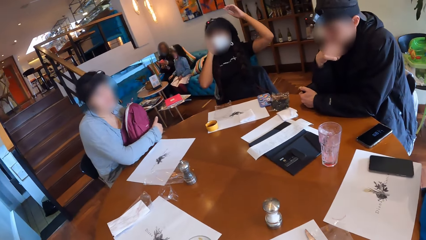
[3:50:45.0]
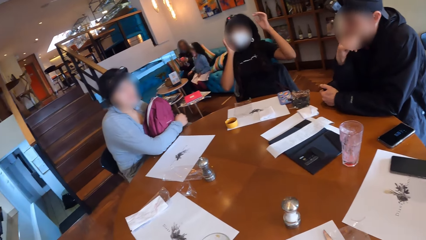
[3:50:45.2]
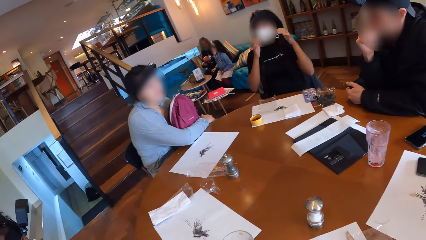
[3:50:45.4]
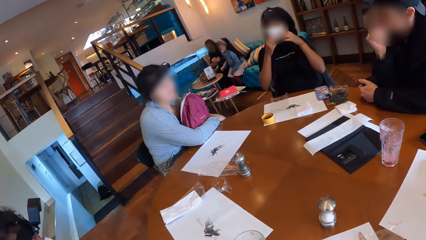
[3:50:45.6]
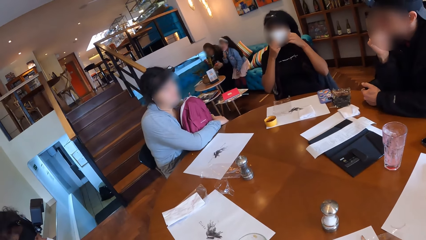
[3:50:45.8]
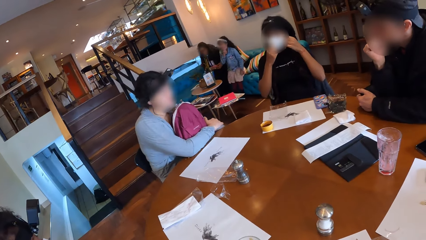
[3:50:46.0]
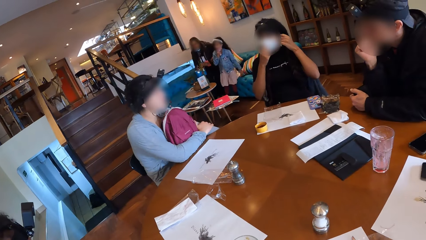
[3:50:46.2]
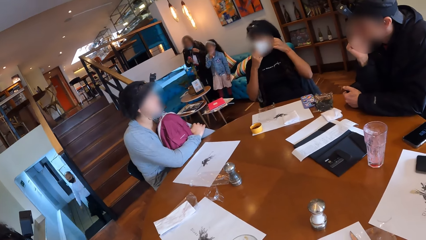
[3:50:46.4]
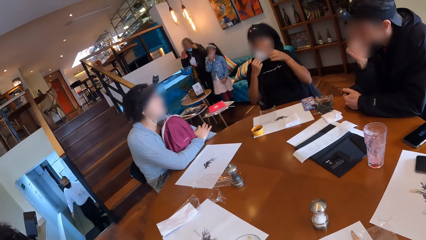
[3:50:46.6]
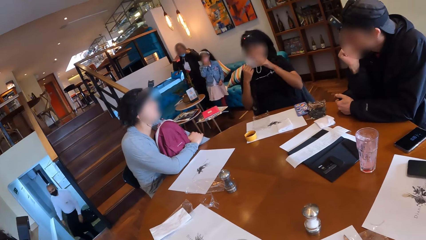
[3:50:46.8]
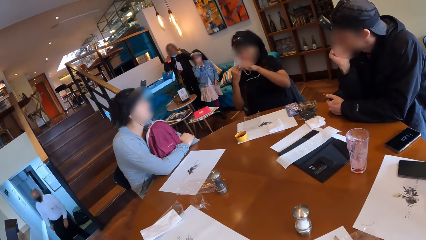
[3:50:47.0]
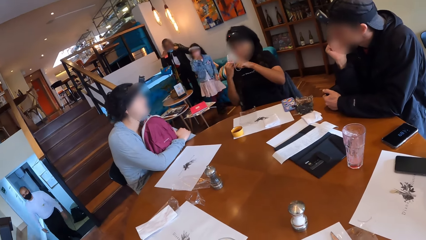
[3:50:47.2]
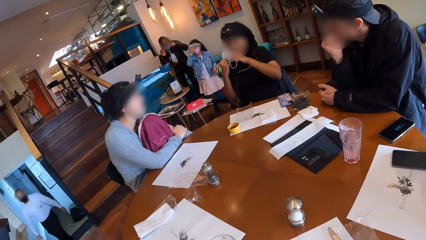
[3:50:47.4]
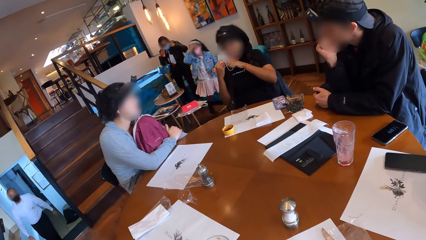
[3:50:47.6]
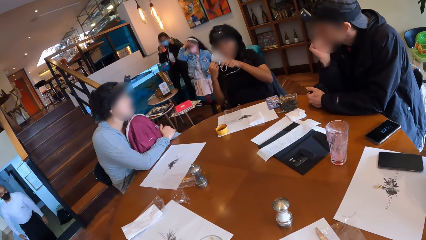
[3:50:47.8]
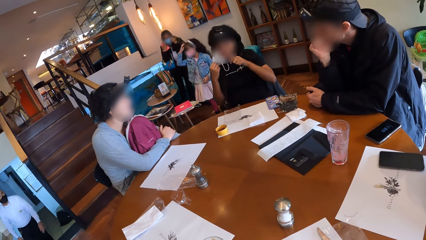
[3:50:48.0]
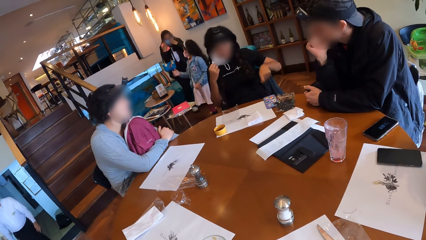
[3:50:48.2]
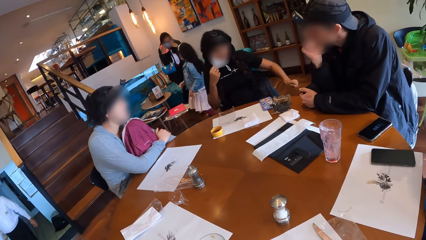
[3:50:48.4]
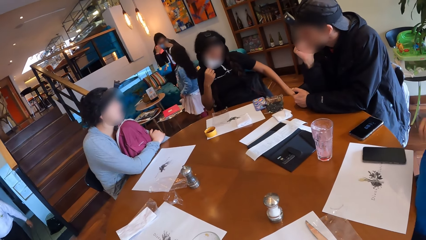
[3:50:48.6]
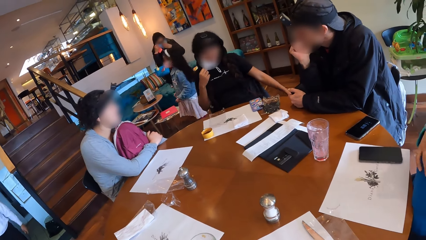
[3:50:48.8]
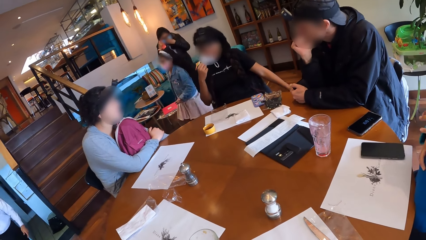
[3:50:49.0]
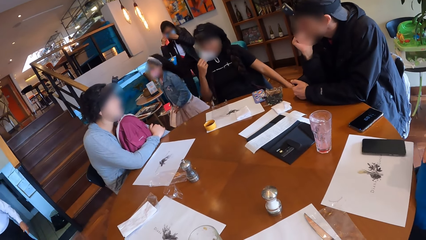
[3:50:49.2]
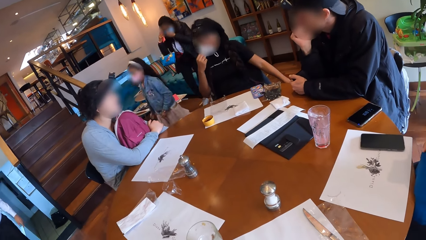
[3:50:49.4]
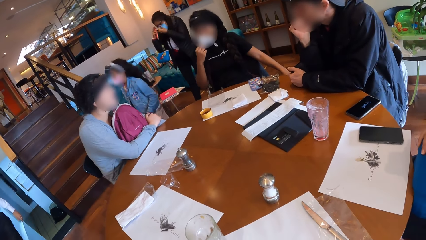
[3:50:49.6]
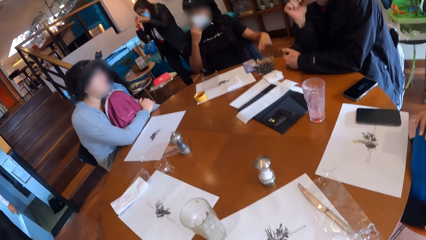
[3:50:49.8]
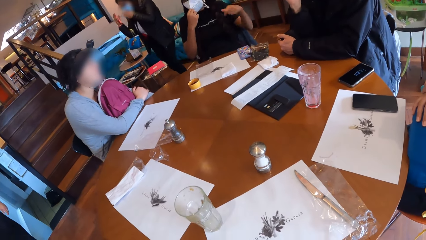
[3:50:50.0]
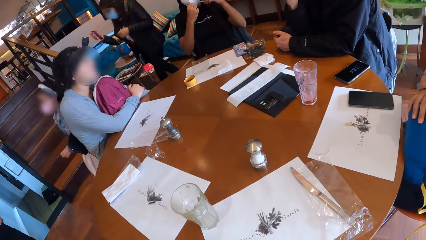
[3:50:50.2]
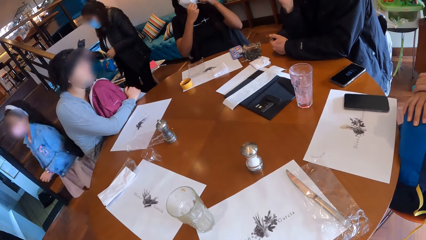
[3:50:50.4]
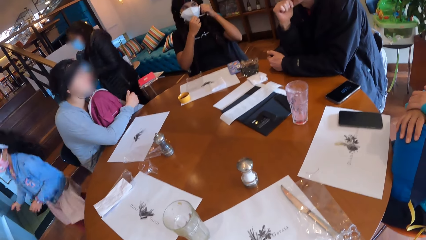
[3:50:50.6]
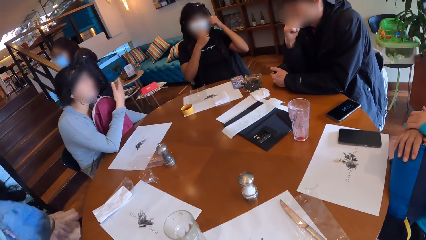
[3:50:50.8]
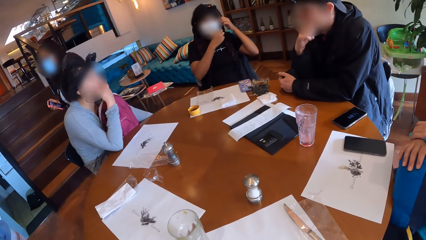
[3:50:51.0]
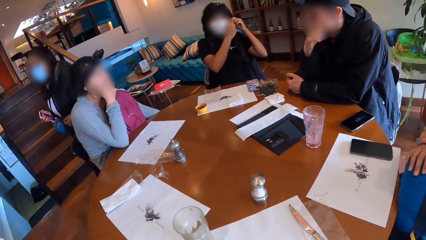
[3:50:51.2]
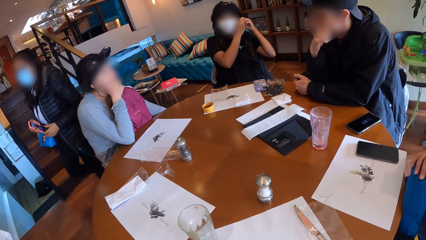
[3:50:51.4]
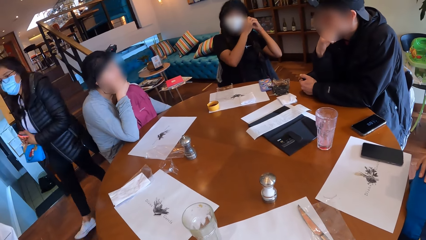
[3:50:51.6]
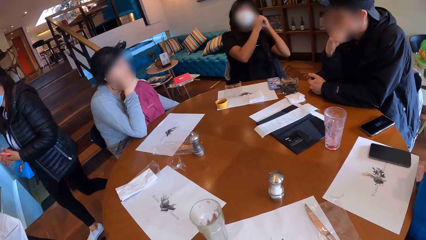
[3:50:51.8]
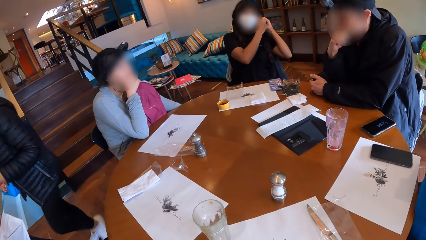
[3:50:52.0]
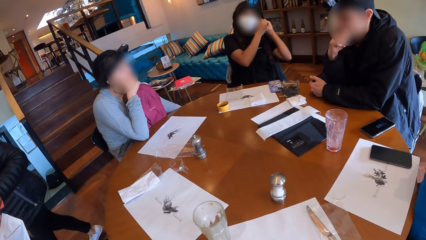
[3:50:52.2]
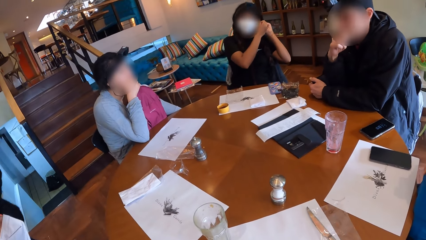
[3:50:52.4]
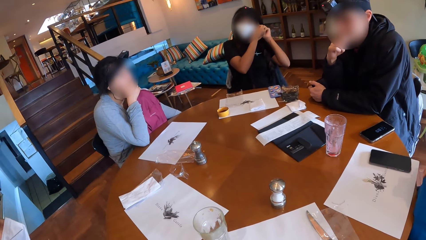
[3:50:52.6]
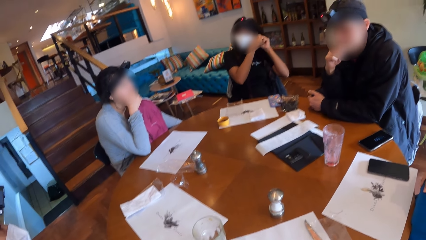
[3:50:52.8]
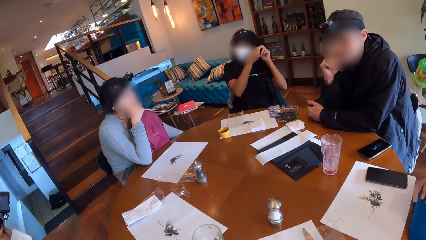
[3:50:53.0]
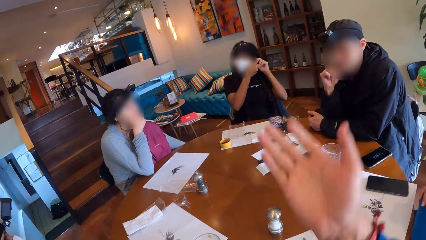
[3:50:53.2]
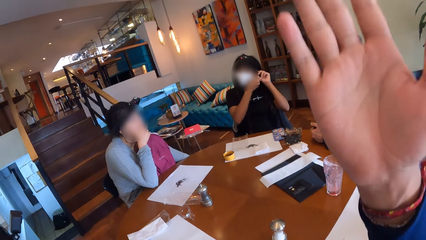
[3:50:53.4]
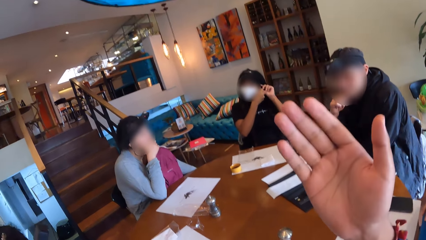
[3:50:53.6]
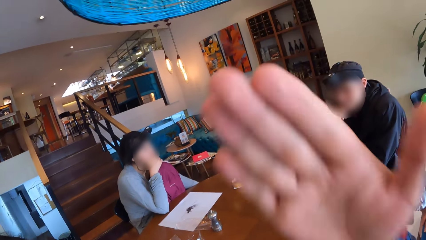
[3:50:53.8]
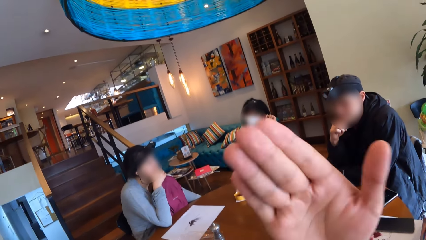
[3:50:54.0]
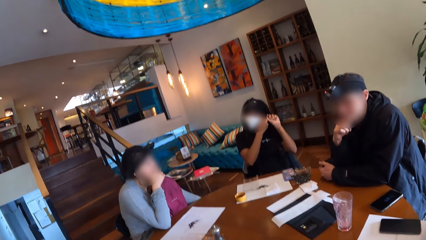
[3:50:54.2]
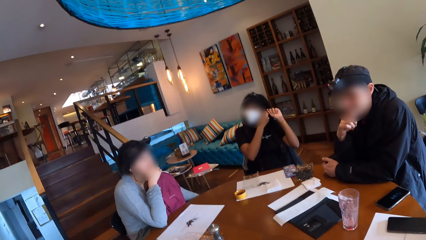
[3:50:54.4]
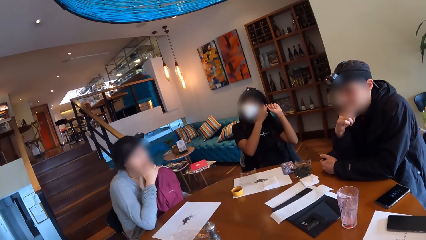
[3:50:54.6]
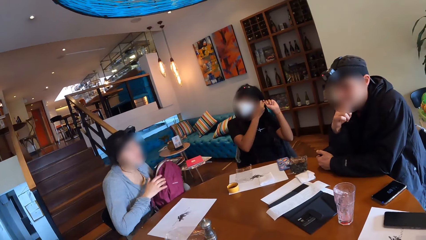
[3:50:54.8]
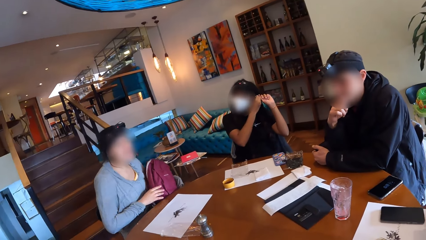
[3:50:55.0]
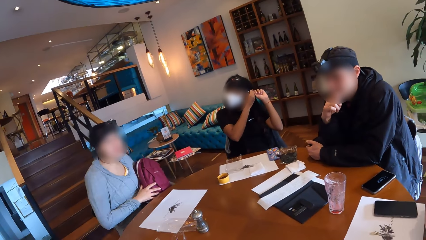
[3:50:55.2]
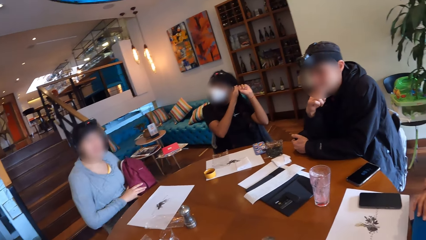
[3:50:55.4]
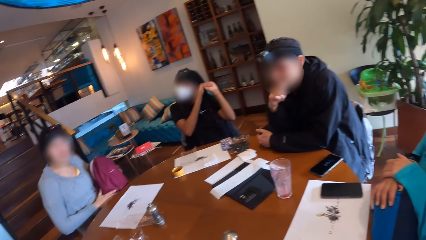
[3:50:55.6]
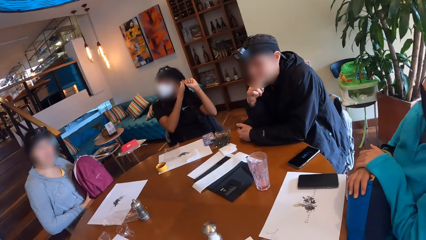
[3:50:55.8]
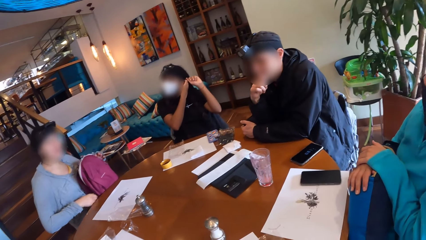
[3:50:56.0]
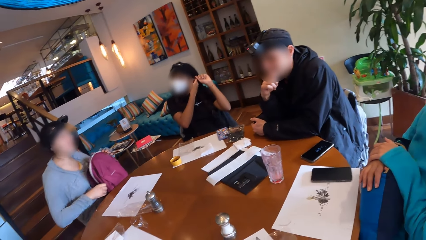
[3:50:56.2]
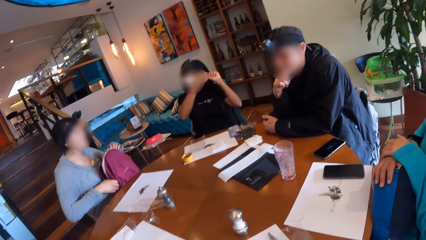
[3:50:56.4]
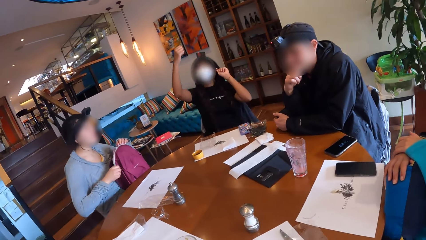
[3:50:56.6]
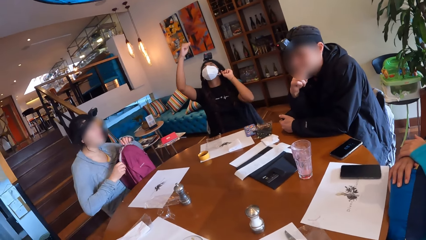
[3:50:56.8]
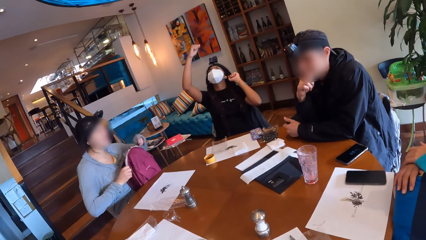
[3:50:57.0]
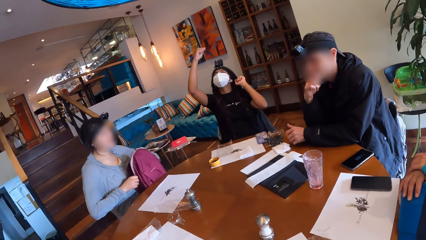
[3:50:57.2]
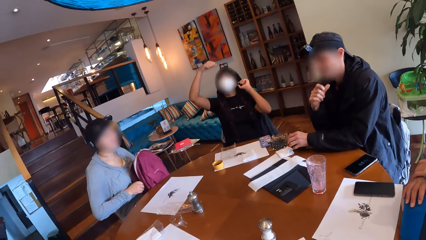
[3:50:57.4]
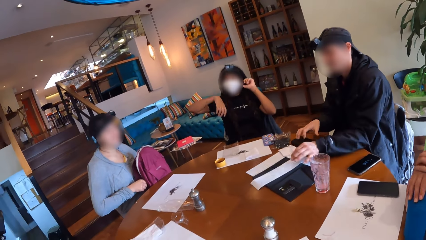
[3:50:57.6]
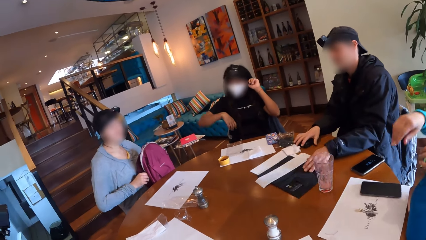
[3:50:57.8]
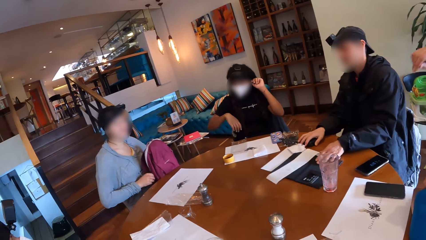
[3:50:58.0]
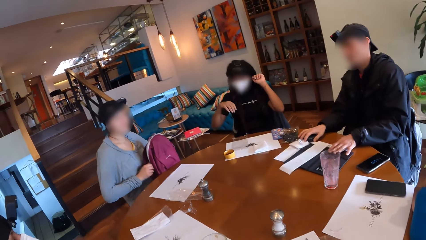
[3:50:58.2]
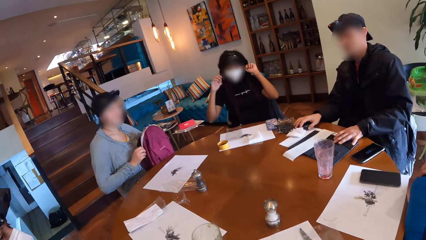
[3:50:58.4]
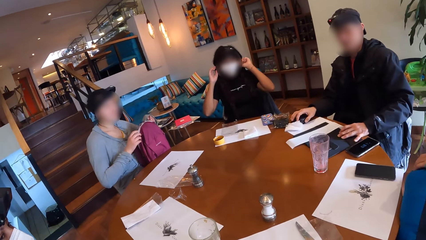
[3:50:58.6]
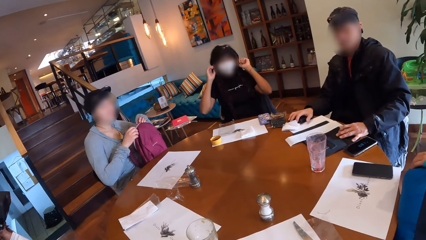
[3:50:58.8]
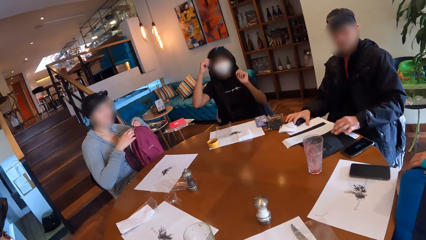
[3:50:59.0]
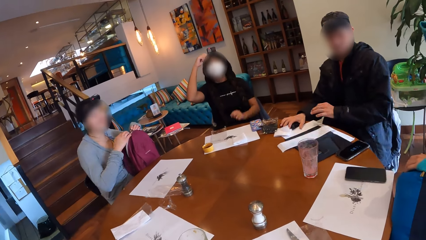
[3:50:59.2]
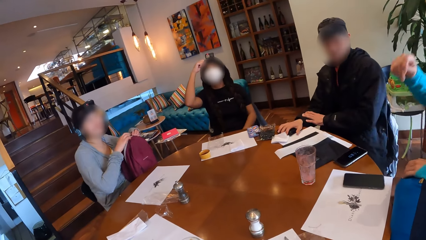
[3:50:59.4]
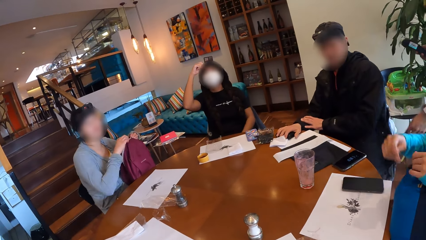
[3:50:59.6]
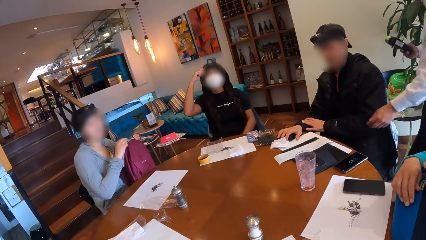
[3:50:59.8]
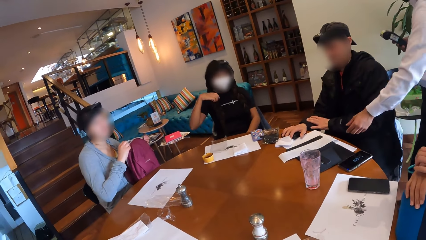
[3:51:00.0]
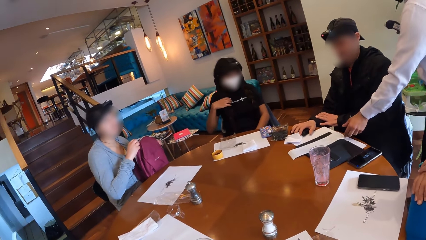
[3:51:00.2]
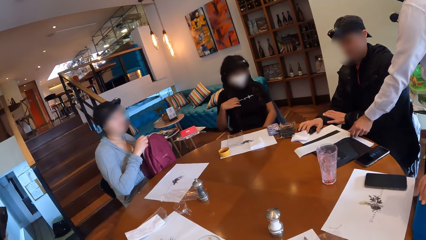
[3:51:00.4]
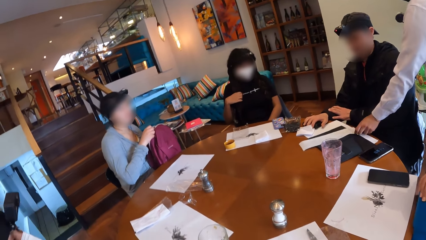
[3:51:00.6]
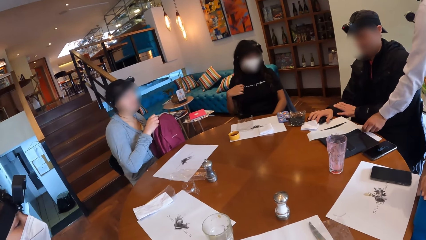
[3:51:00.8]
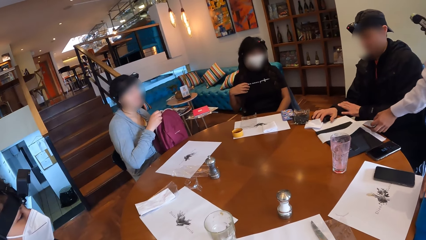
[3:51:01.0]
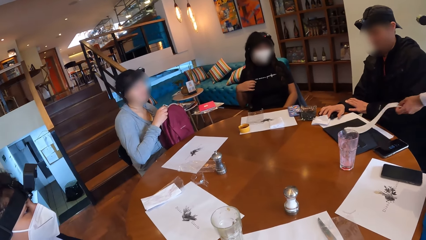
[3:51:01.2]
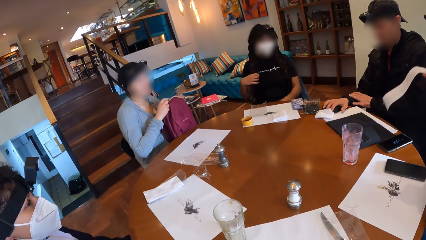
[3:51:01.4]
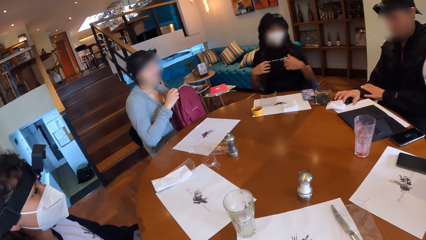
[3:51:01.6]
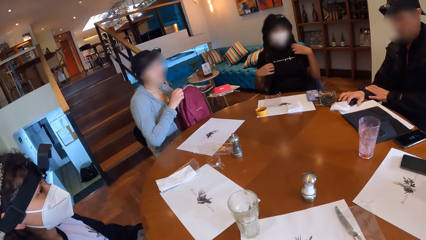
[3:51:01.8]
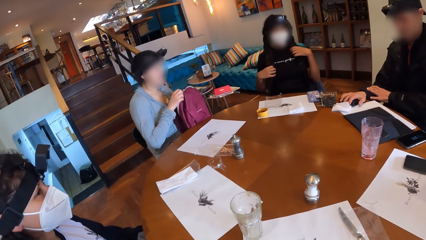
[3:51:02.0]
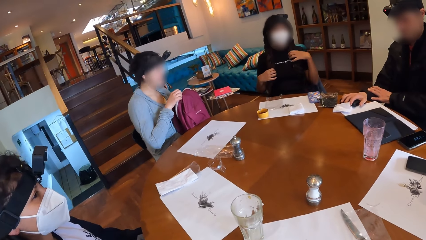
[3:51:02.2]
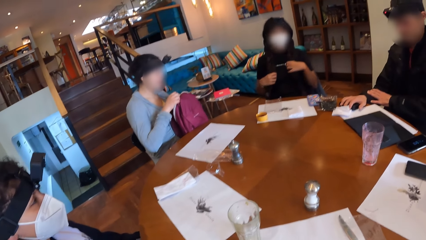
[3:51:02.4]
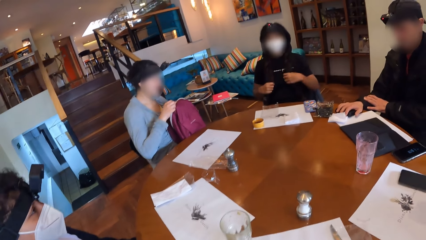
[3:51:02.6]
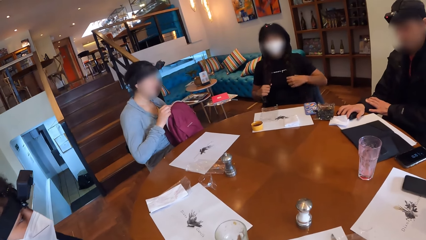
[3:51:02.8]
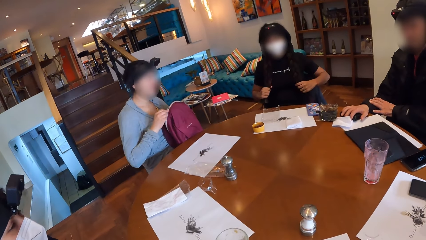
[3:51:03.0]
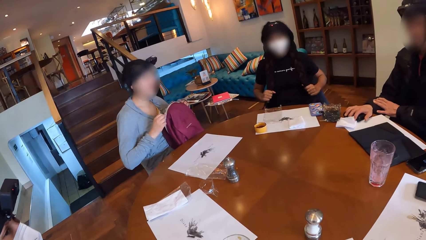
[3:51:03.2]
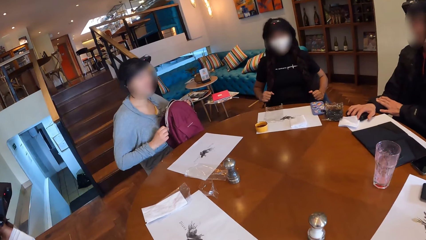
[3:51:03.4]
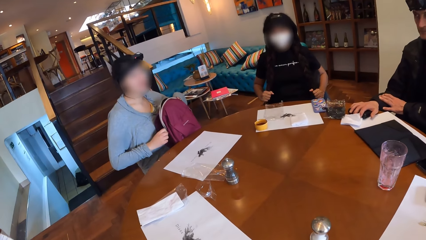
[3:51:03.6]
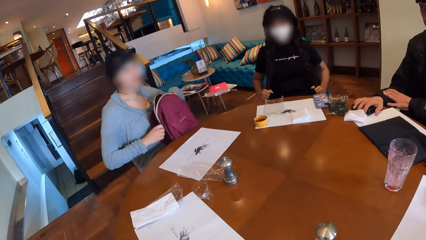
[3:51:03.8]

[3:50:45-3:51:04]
A woman and a girl walk past the group of people at the table. The camera wearer does gestures. The man moves the bill book on the table with his left hand. Another woman opens her backpack with her hands. The waiter picks the bill from the bill book with his left hand.
